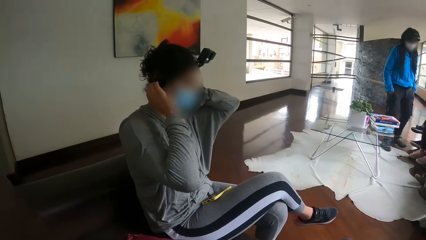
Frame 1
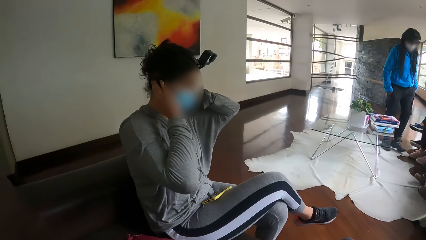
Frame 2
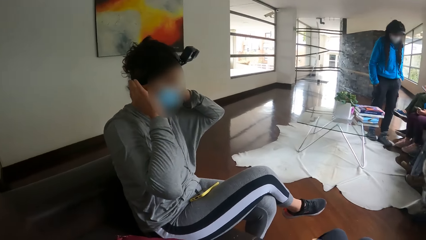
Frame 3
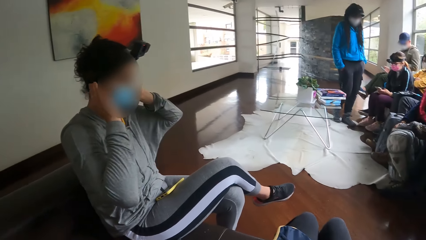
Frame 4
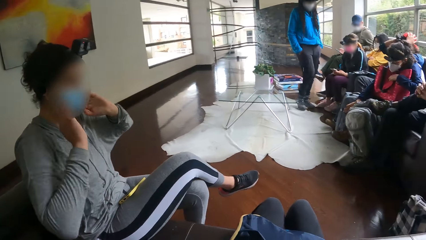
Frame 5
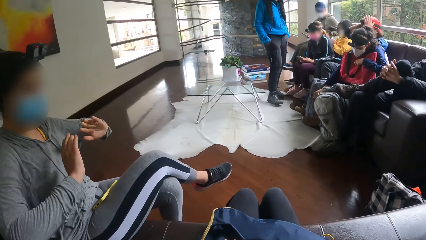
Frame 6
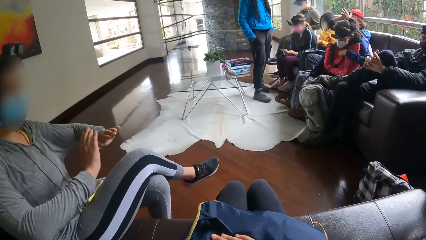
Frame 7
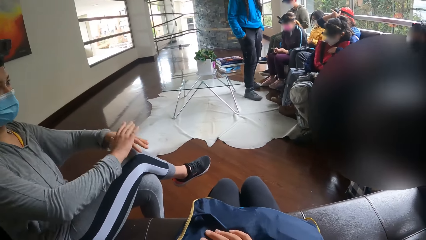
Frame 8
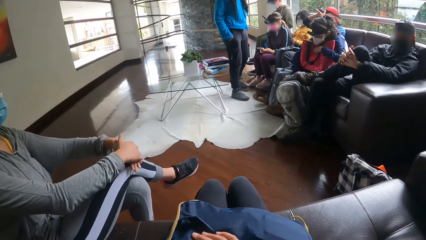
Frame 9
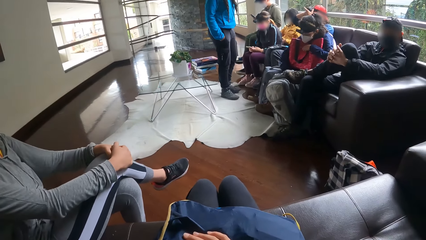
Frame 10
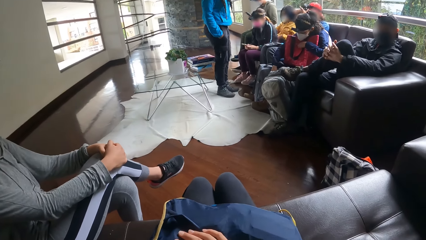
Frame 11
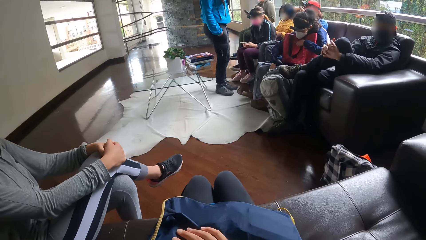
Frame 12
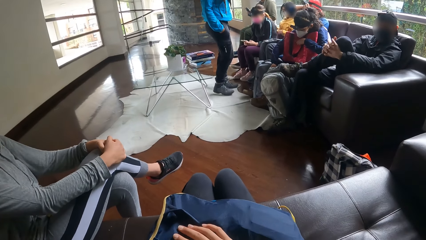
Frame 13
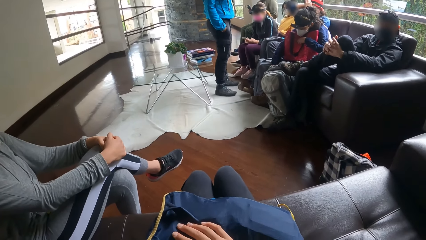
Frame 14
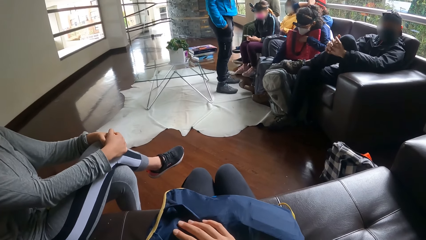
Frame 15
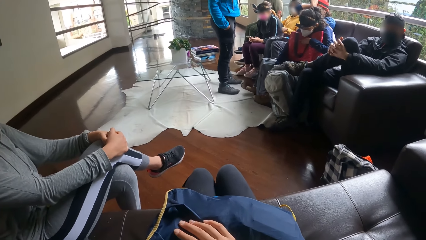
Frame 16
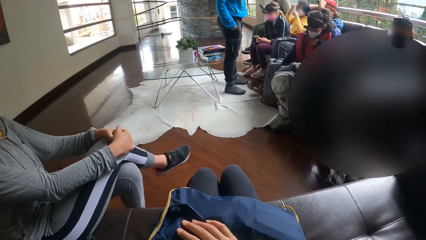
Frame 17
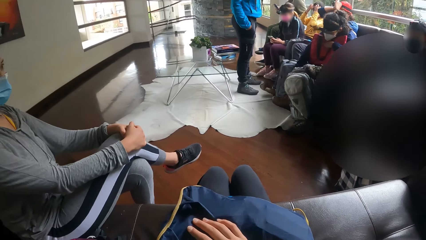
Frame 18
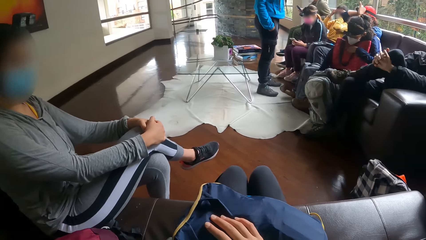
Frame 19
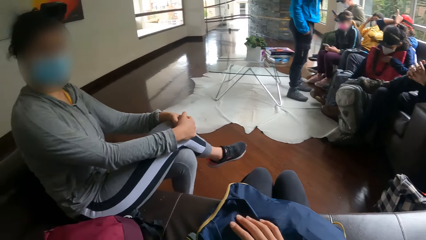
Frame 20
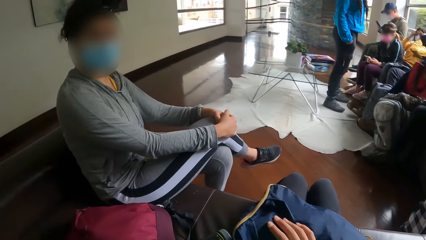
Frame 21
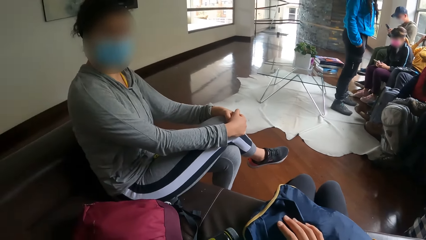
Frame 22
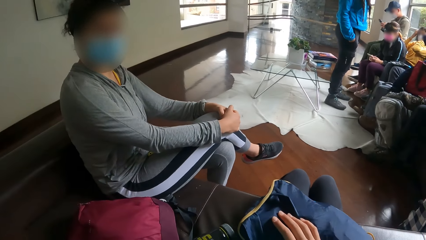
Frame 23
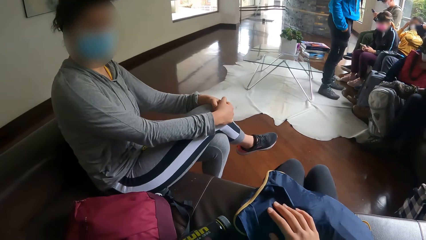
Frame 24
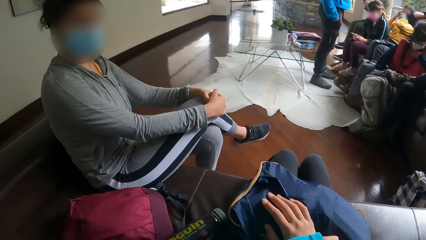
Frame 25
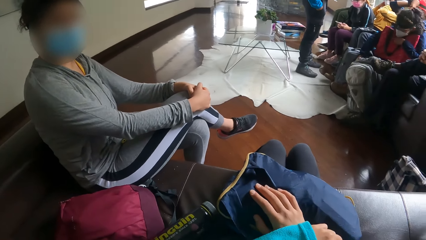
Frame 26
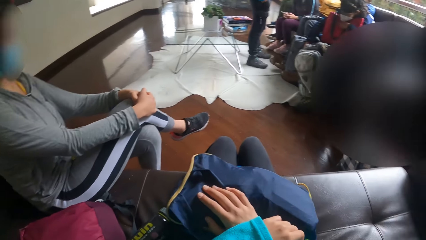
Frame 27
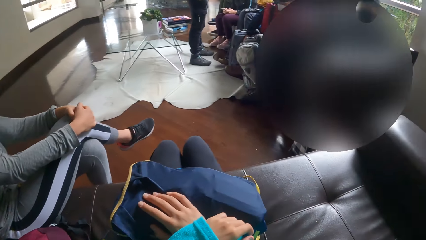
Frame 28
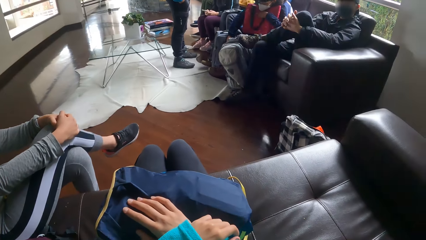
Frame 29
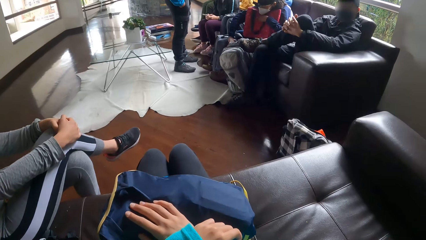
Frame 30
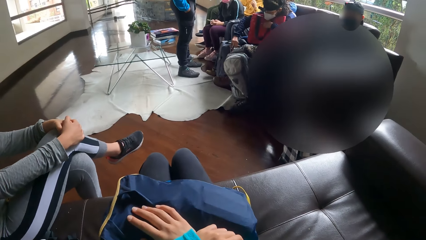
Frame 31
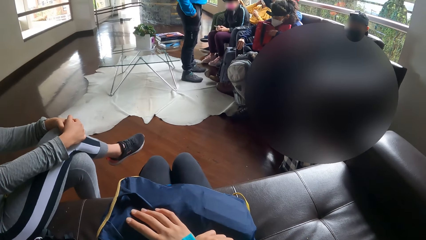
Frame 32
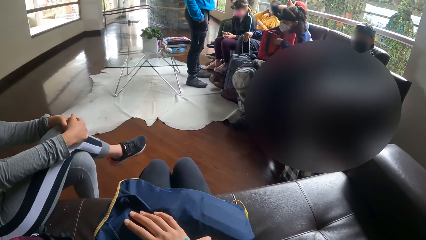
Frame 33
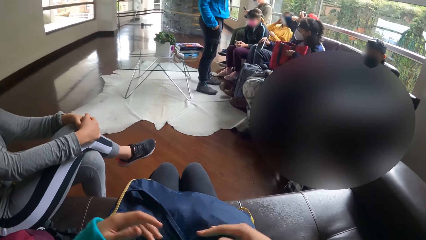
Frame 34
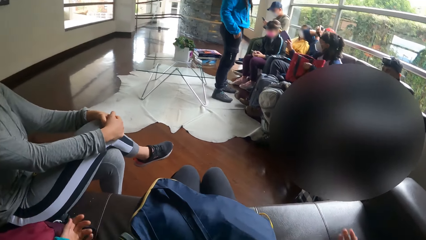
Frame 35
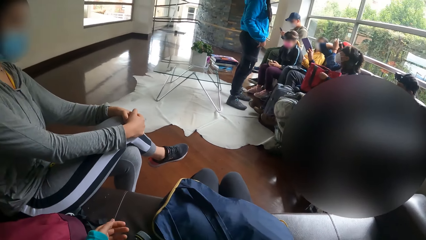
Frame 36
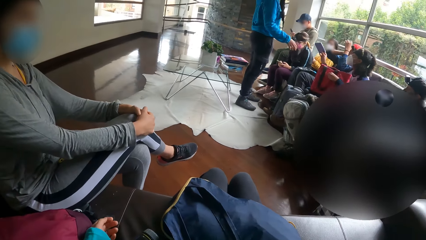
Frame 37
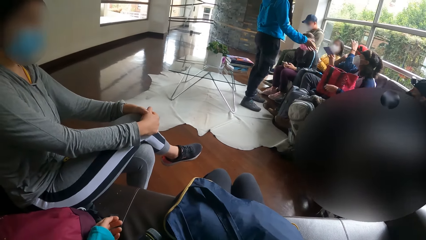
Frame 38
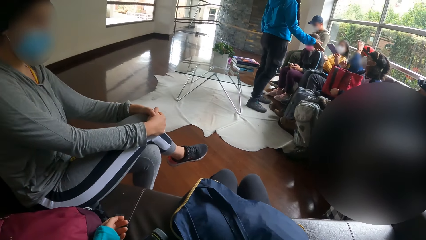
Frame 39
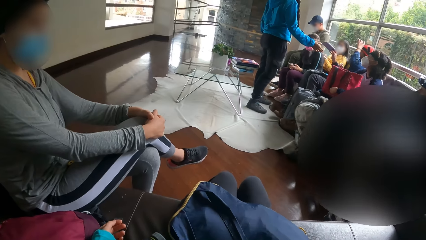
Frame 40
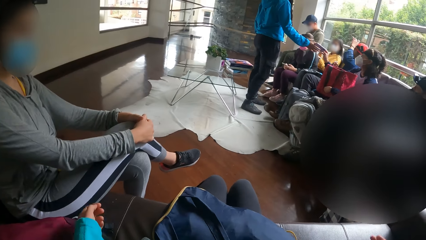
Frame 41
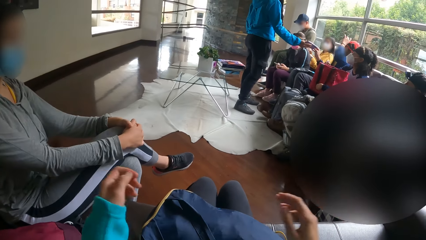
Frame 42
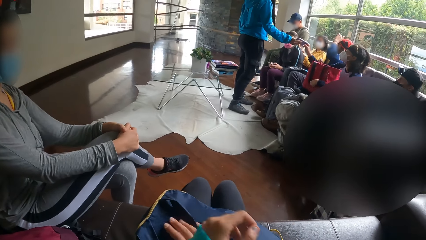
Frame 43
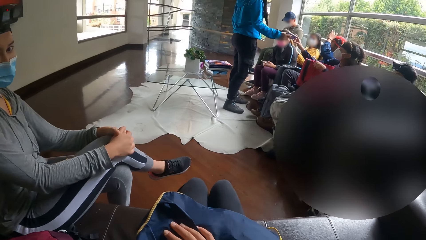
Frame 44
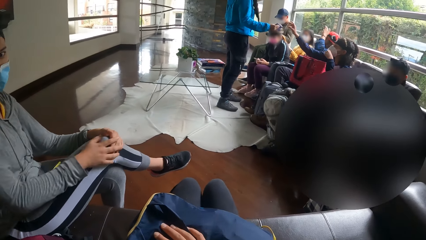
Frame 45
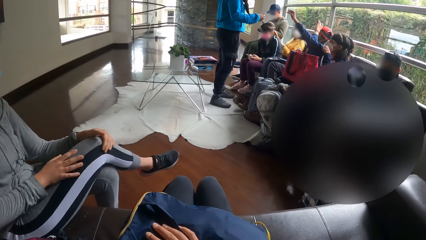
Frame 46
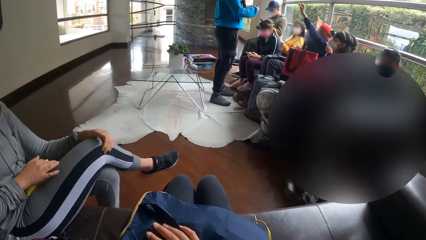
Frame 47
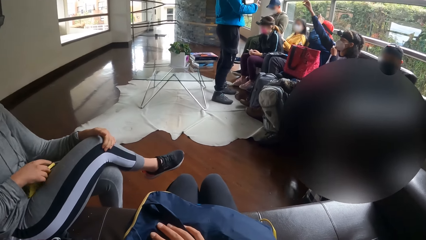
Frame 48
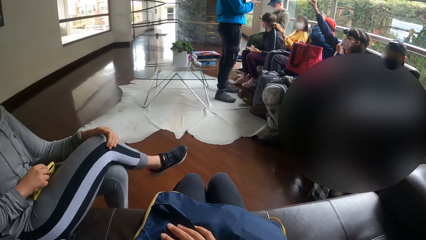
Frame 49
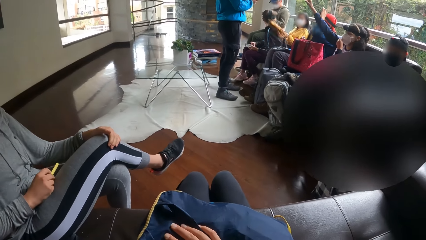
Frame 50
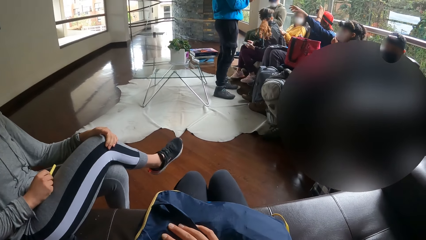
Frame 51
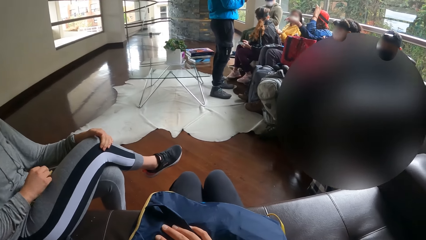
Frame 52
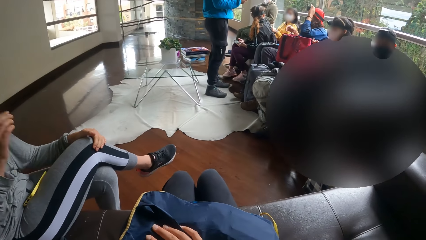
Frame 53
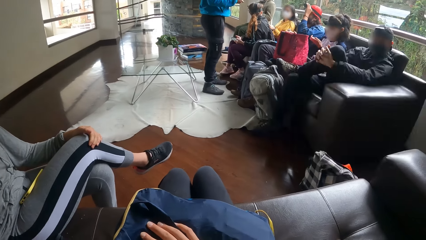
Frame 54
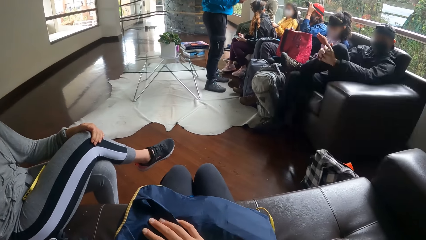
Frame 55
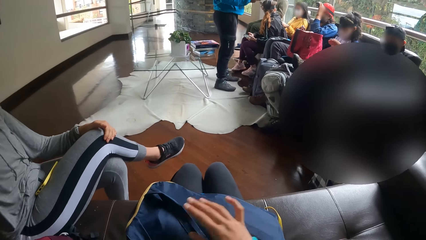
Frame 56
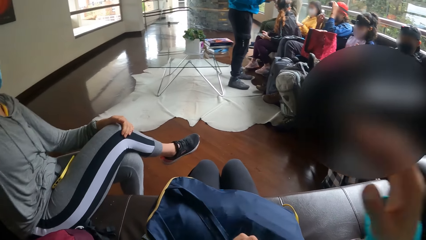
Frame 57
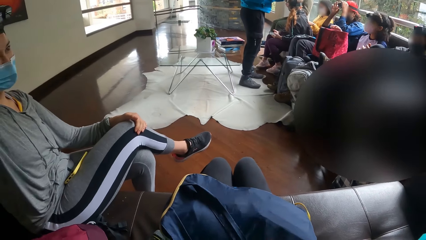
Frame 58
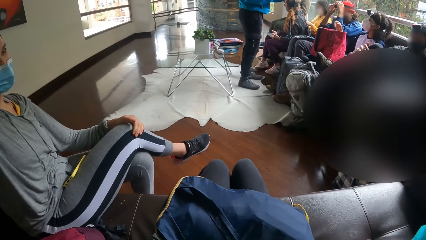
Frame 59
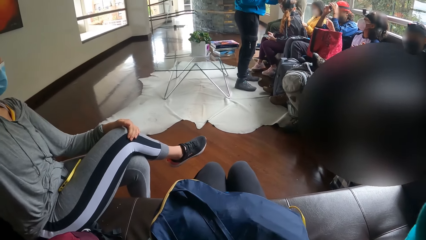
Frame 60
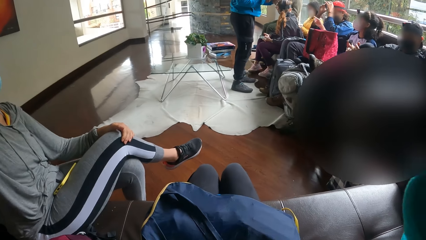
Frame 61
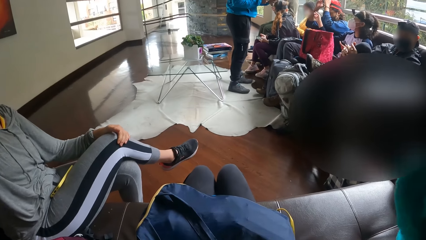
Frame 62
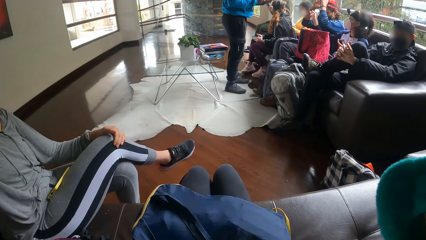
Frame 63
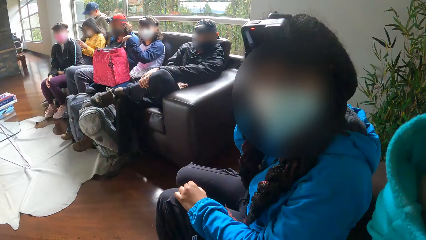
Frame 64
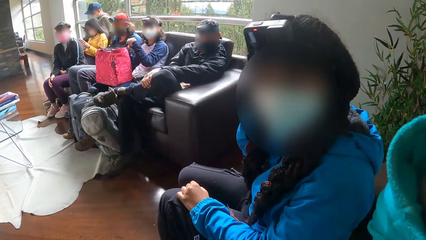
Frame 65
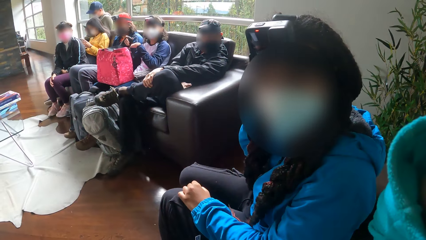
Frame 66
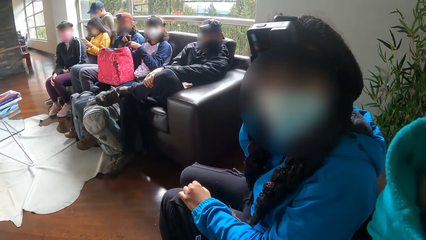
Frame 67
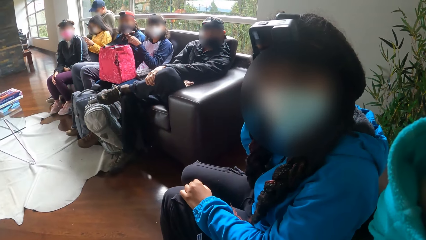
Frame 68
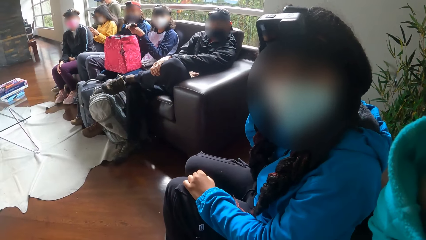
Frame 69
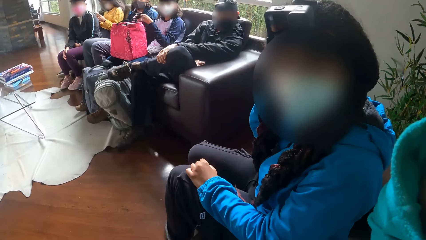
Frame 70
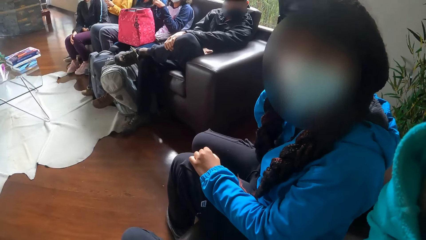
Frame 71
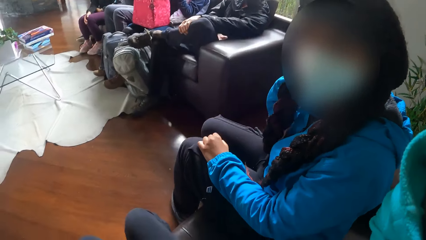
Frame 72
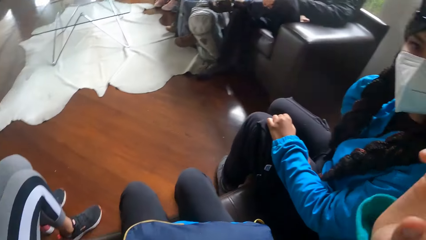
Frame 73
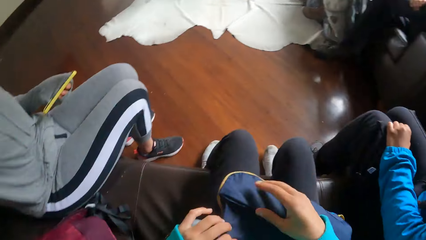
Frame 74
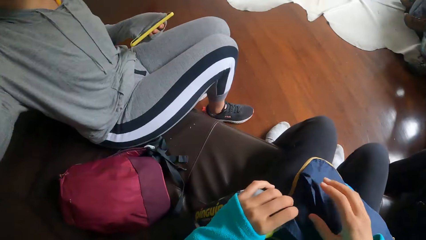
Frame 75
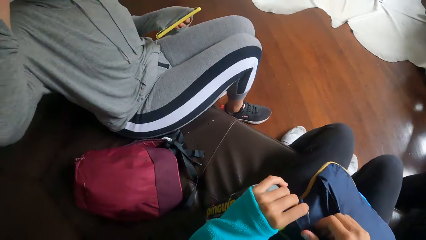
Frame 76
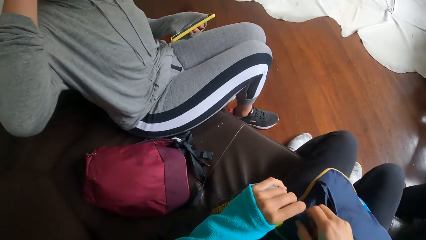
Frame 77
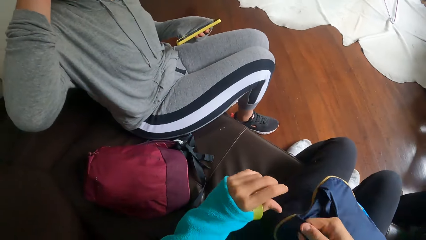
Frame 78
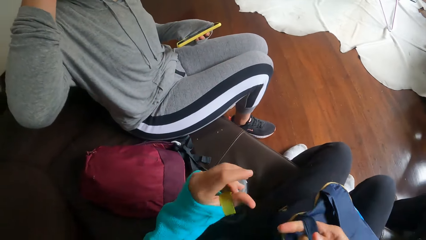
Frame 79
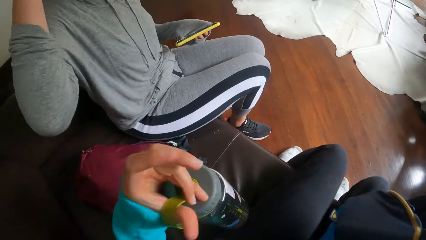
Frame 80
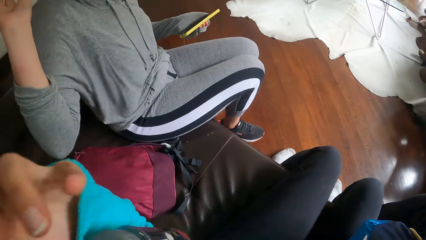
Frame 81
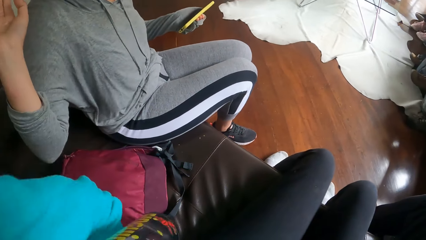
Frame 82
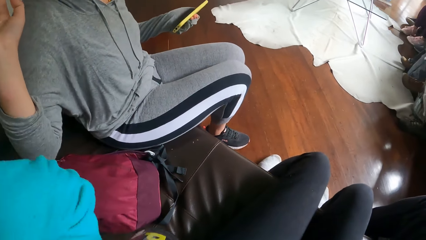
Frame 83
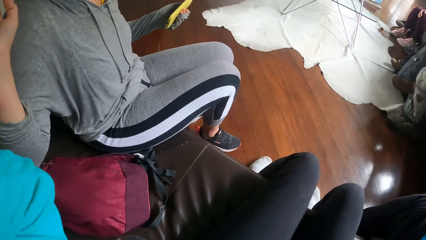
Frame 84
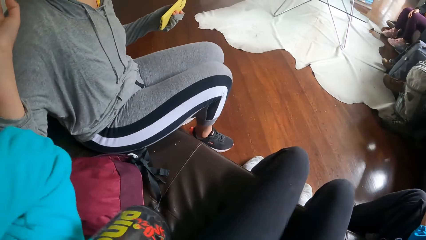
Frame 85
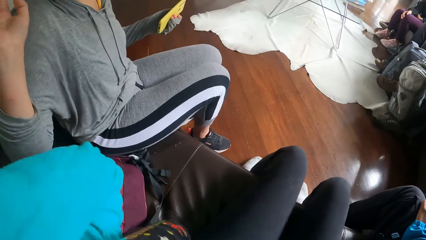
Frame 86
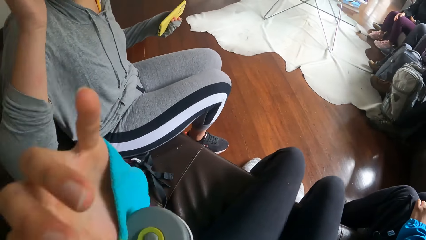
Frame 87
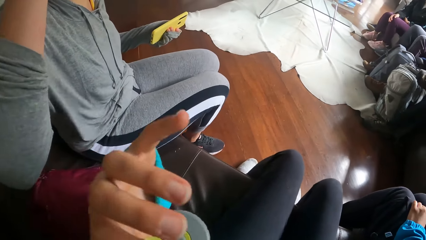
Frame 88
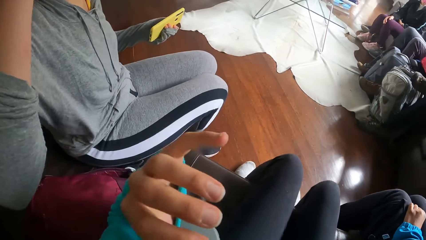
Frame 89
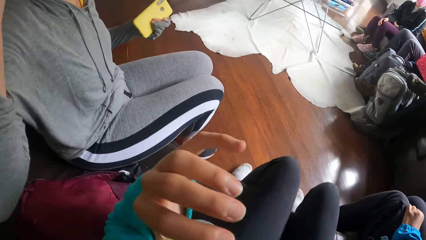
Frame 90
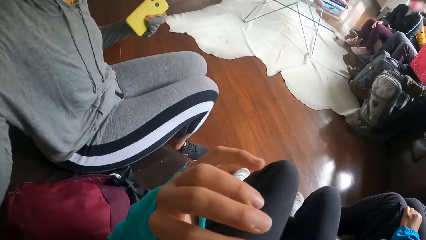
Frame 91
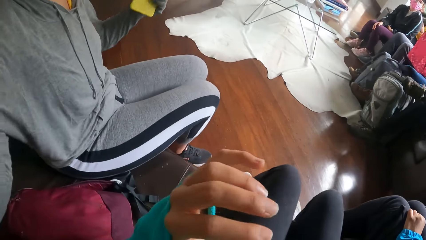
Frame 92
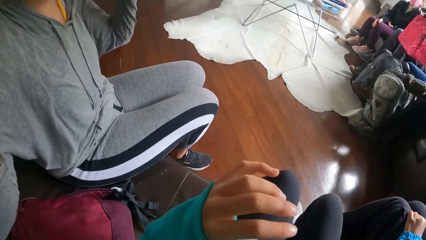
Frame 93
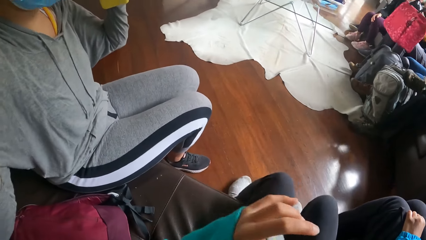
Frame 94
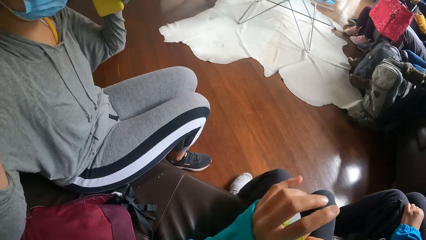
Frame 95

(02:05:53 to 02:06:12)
The woman touches her knees. The camera wearer spreads her hands. The woman places her right hand on the phone on her thigh. The camera wearer touches her face with her right hand. She adjusts the camera. She interacts with another woman. She raises her hands. She picks up the bag from her thigh with her right hand. She picks up a water bottle from the sofa with her left hand. She touches her face with her left hand.
